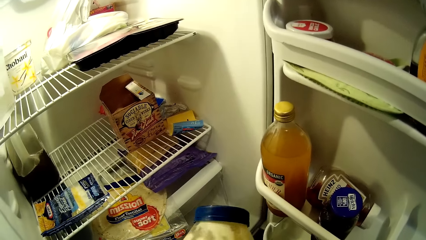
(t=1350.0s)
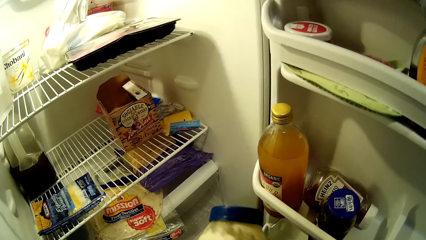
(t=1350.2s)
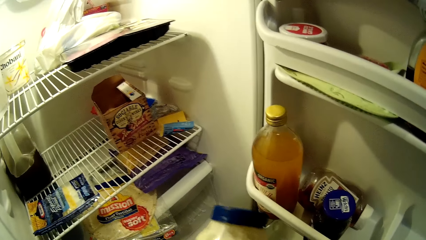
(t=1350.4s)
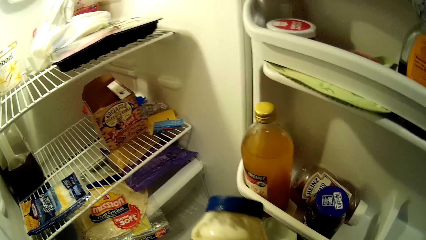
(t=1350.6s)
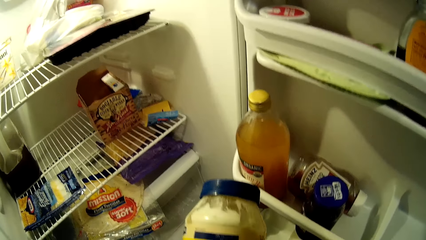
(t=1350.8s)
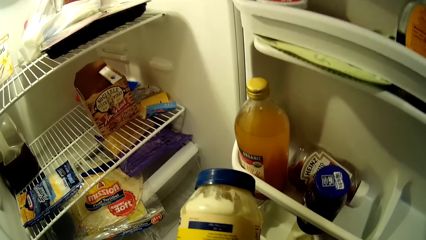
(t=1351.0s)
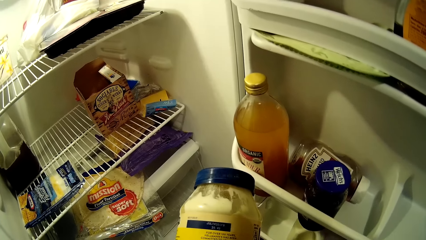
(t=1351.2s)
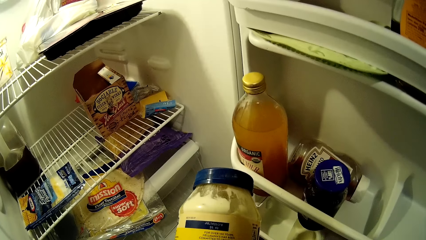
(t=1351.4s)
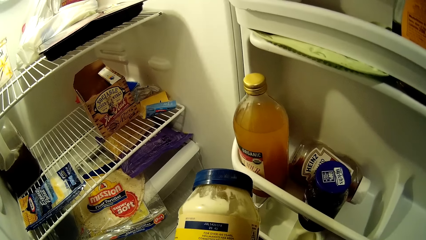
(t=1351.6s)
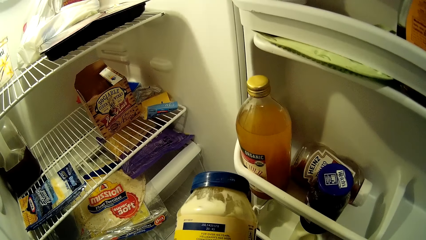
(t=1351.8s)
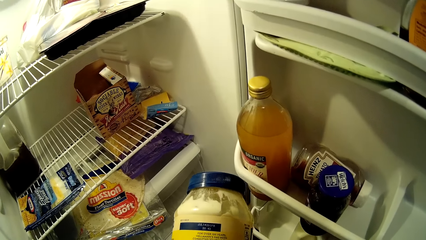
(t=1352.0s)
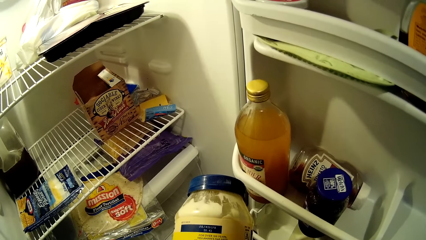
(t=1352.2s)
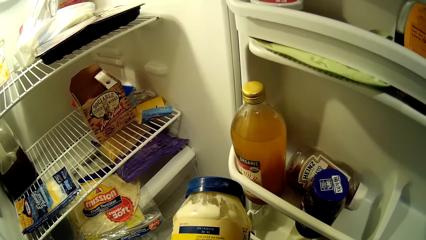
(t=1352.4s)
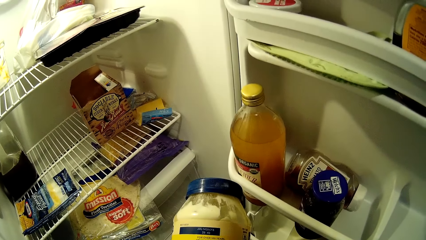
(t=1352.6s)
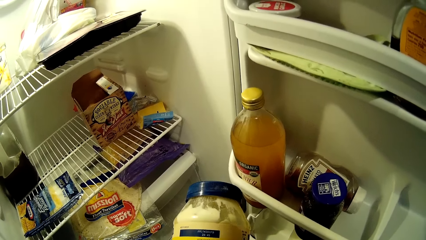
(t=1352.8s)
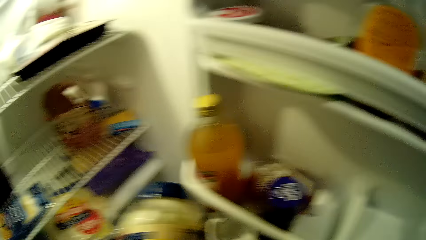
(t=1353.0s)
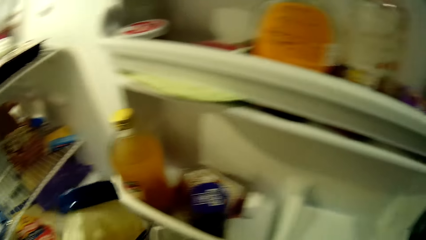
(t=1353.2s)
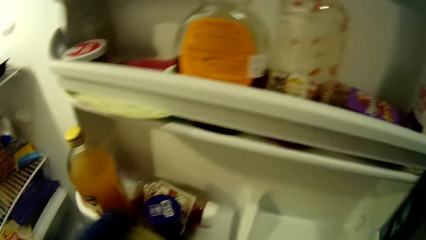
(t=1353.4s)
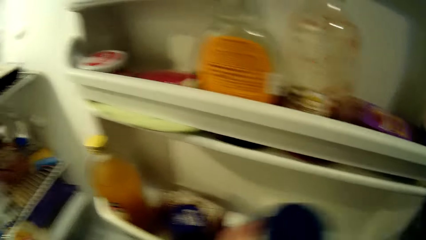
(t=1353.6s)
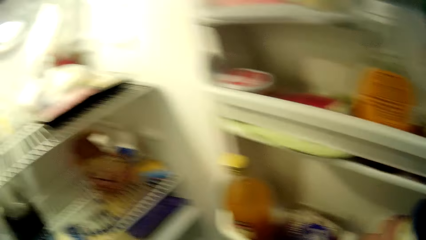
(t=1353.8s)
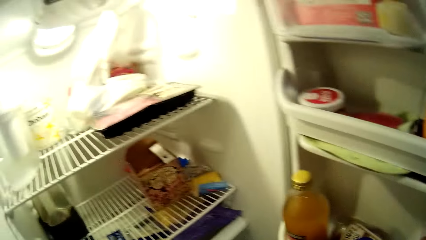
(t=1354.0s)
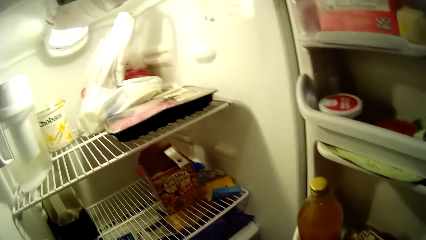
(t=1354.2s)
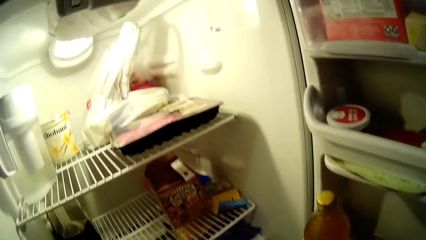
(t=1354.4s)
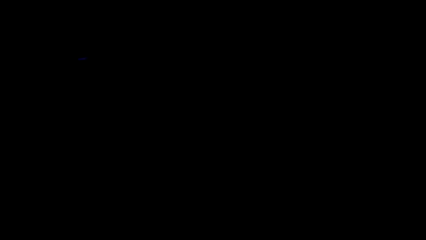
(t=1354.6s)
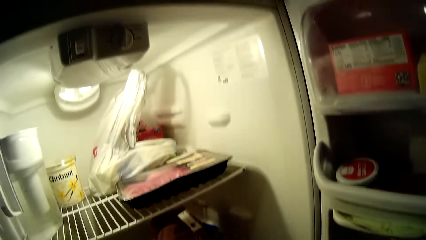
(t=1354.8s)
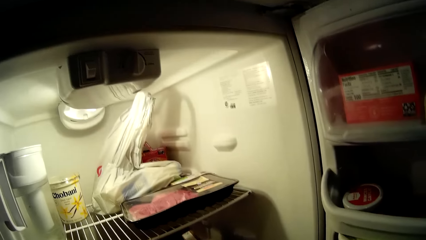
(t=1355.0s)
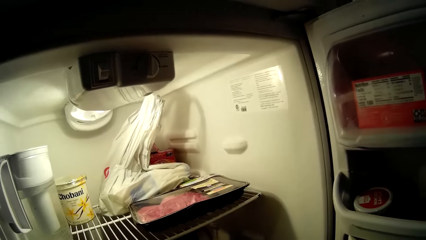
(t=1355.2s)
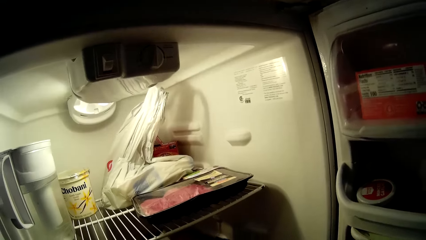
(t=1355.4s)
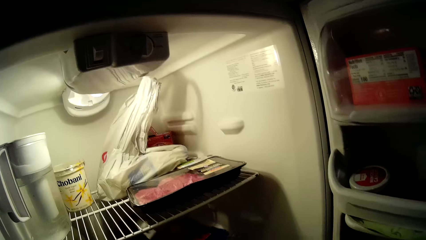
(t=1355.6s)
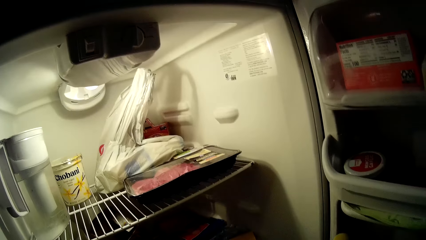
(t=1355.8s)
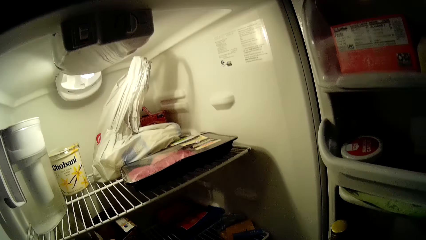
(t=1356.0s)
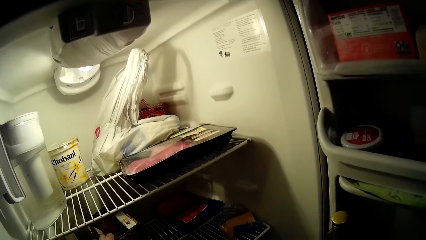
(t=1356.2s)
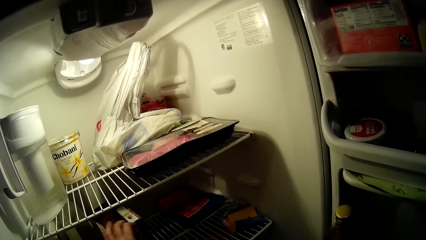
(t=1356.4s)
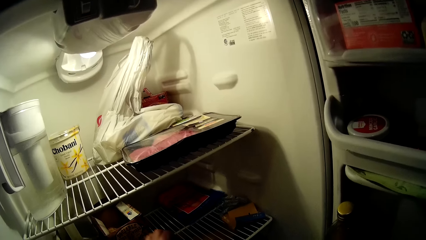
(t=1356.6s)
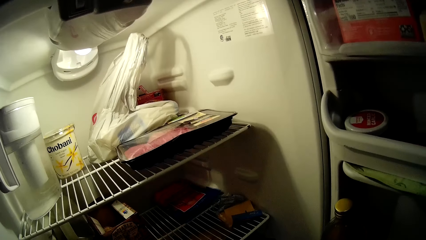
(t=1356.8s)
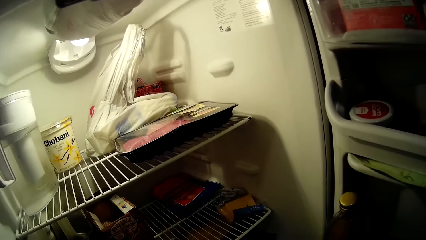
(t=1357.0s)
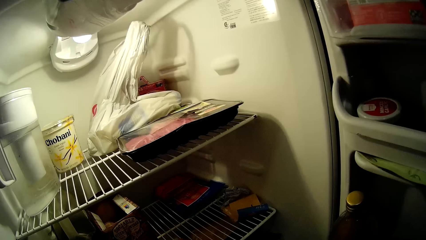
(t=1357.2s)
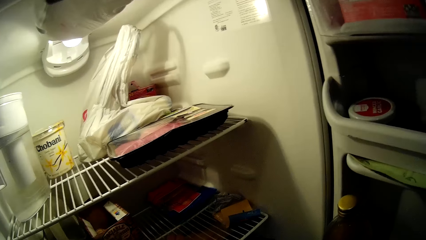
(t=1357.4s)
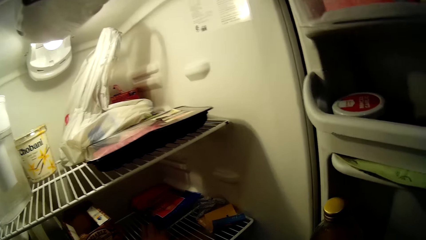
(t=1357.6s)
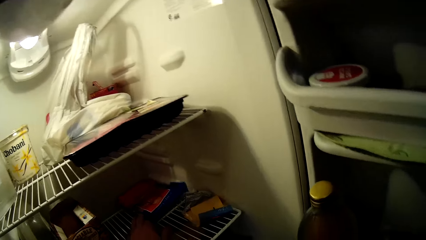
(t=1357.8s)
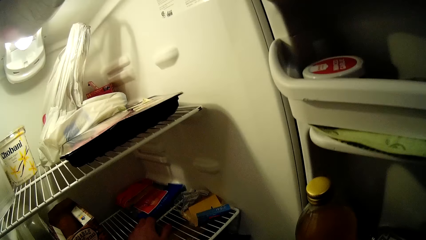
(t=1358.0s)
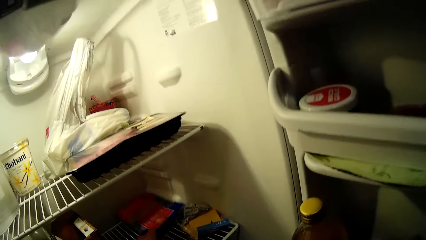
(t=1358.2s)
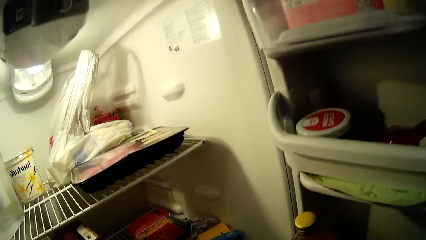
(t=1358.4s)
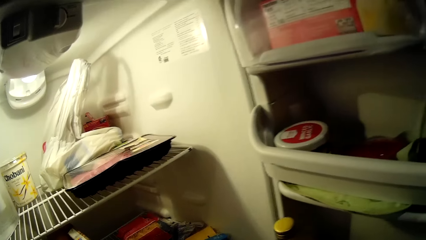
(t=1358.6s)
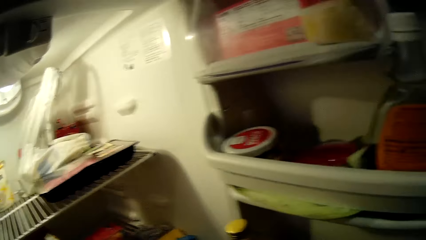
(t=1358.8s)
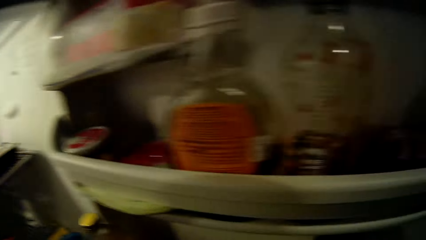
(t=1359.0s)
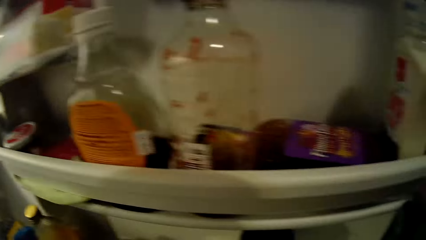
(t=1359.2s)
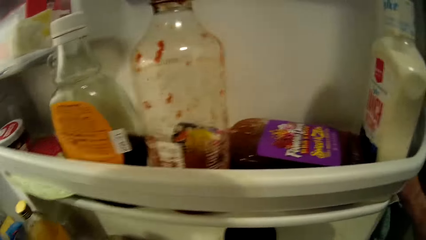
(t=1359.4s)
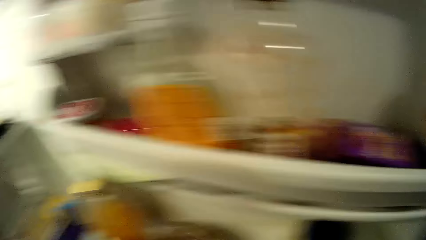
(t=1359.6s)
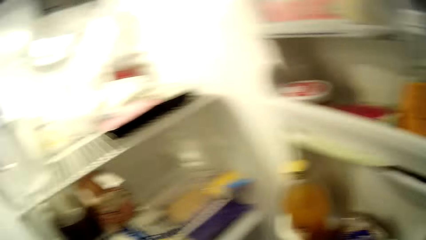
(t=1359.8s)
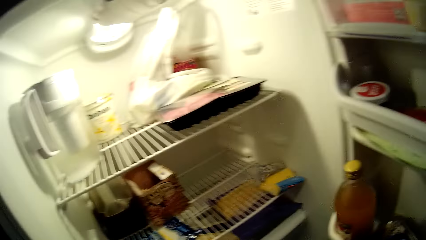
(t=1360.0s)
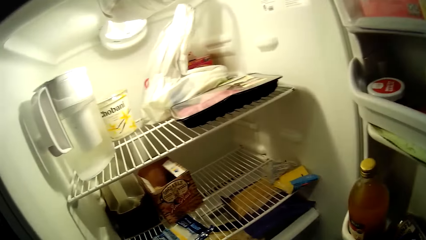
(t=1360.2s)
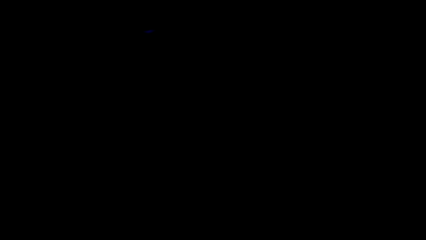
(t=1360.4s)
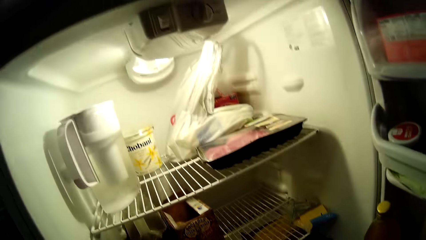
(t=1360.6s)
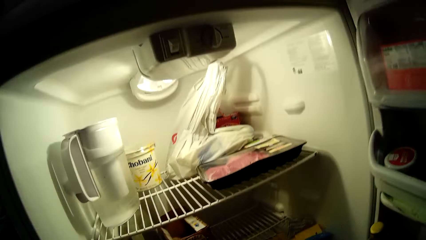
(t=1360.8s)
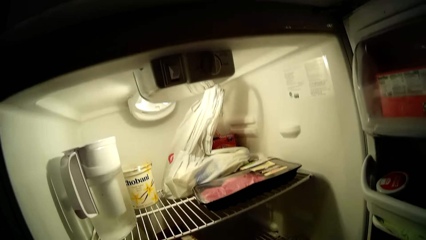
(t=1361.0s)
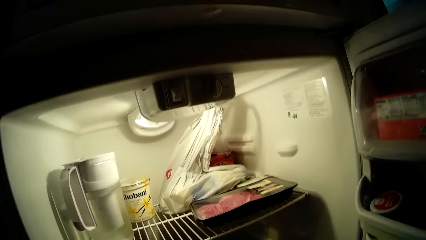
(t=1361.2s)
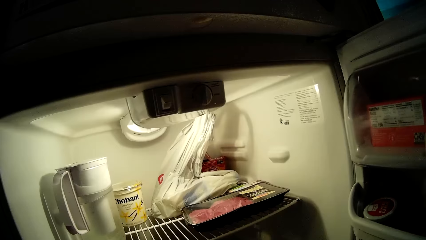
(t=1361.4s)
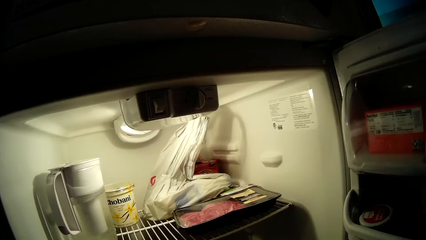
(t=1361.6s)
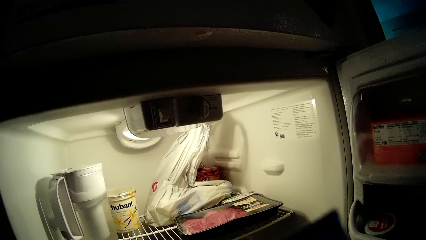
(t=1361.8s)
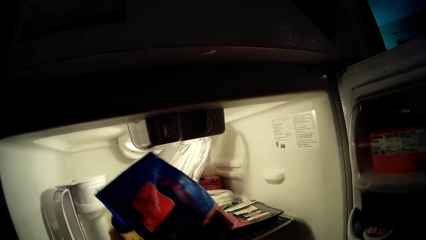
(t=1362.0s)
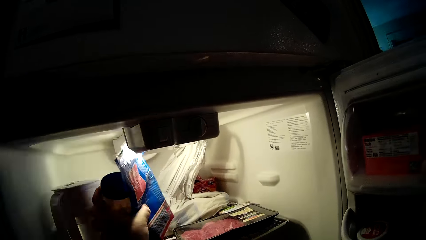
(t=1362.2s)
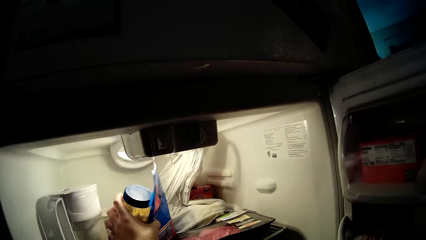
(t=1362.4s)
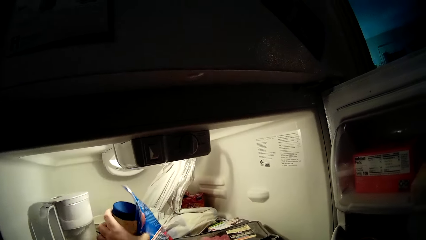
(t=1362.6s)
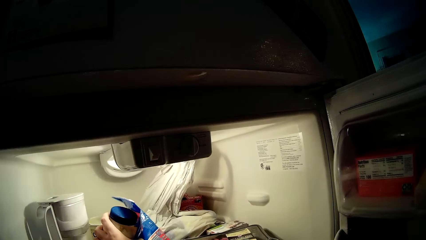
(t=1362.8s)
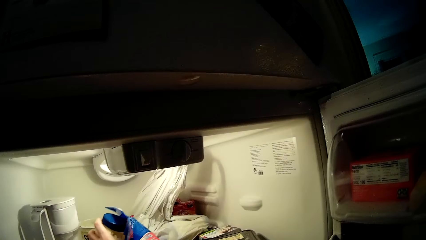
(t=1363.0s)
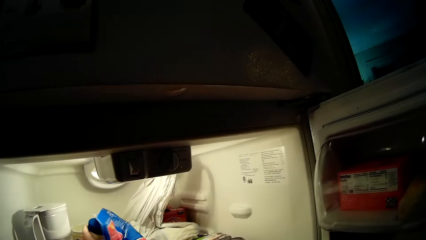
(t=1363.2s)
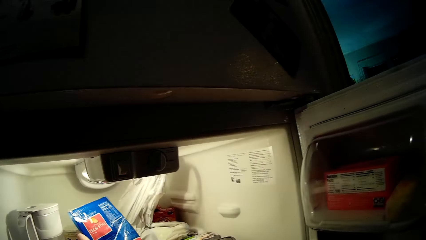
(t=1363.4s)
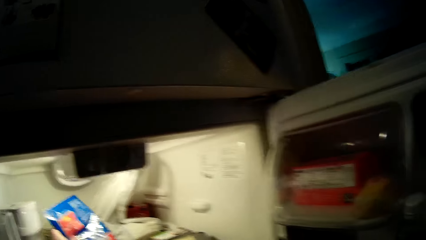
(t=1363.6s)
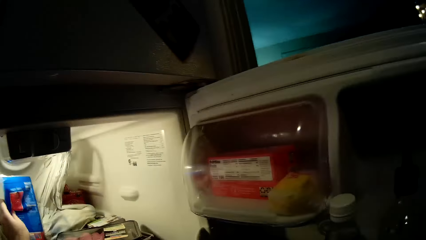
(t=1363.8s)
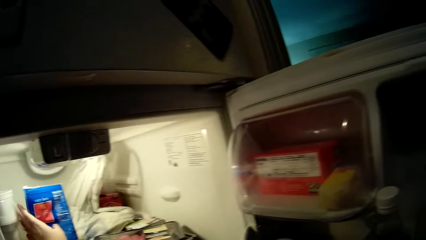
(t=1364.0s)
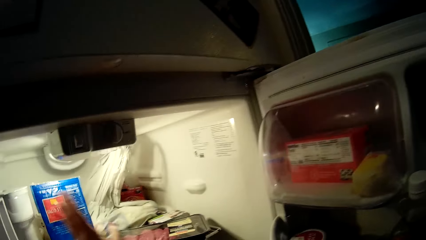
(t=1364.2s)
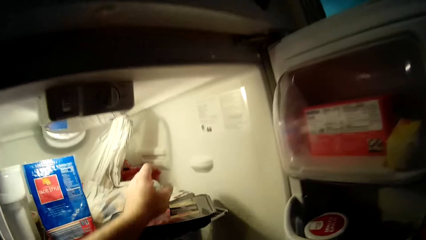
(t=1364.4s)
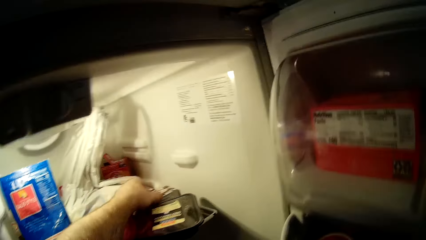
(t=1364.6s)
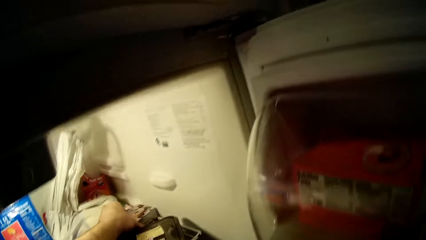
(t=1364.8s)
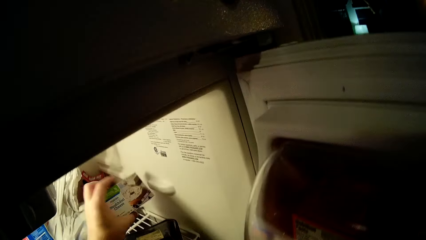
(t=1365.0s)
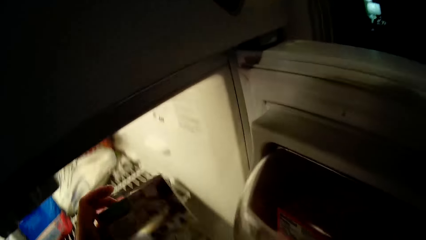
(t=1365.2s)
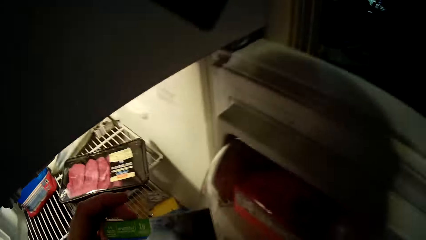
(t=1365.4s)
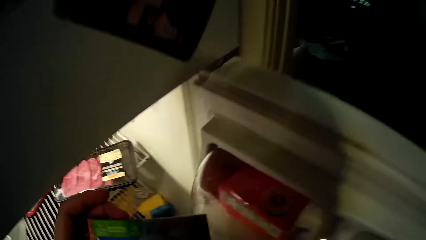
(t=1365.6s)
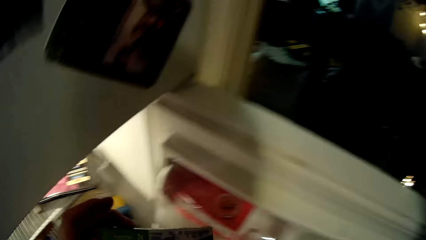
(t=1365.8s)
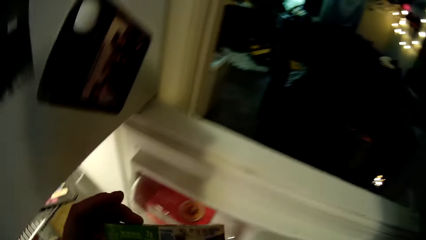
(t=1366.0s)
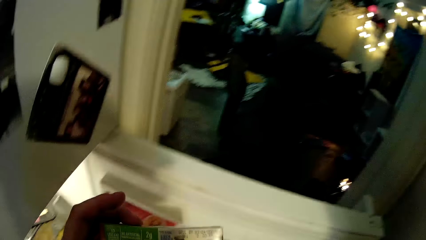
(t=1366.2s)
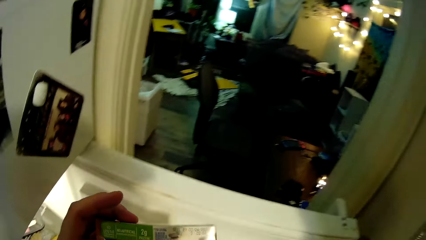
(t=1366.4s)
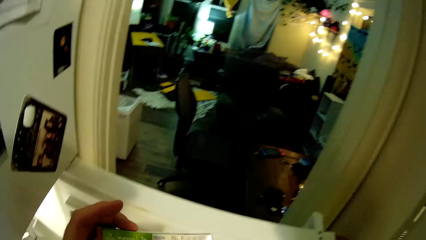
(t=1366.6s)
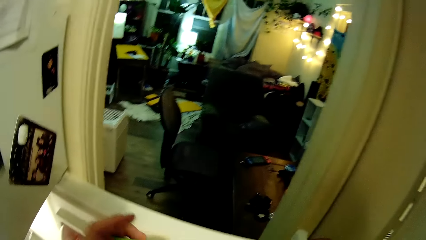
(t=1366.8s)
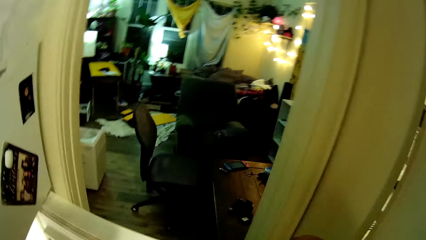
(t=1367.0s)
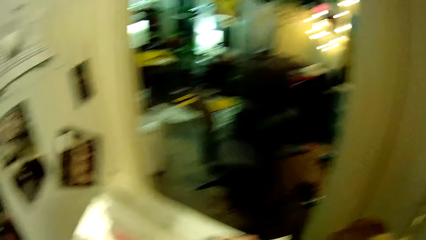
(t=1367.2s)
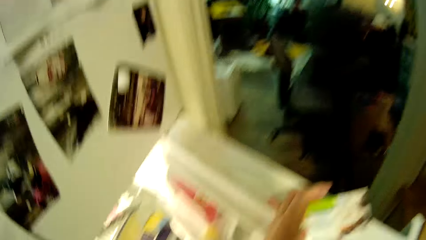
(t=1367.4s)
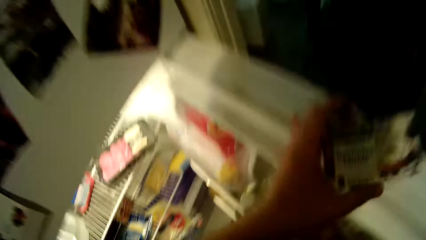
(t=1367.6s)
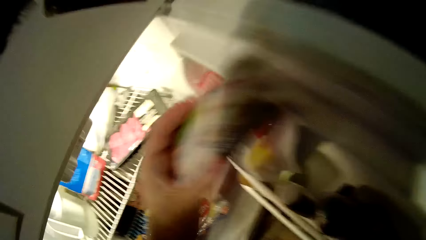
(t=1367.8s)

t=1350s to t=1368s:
The camera wearer inspects the container of something. They look around the fridge. They move a box in the fridge. They move a pack of something in the fridge. They look around the fridge. They place the packet of cheese and the container of something in the fridge. They pick up something from the fridge.
